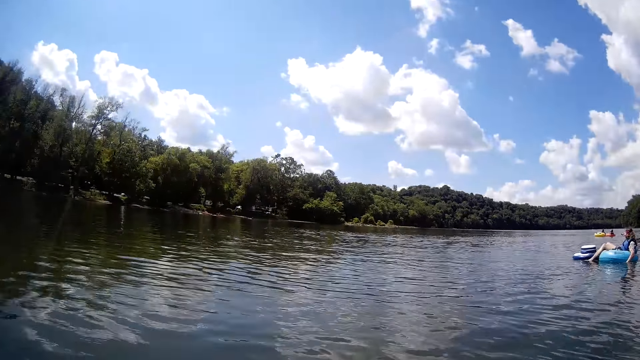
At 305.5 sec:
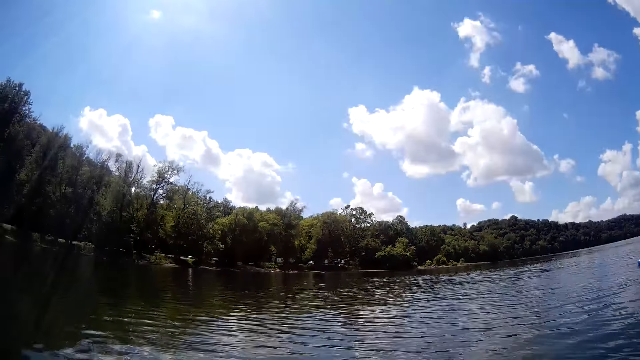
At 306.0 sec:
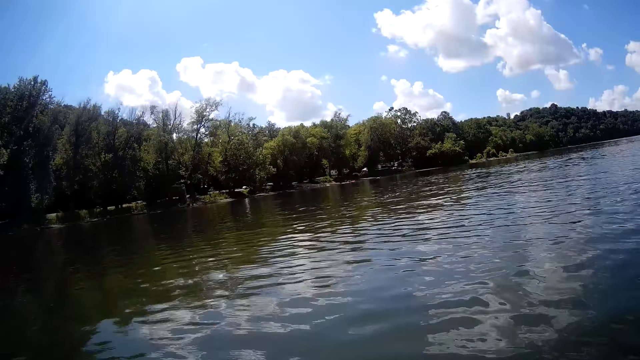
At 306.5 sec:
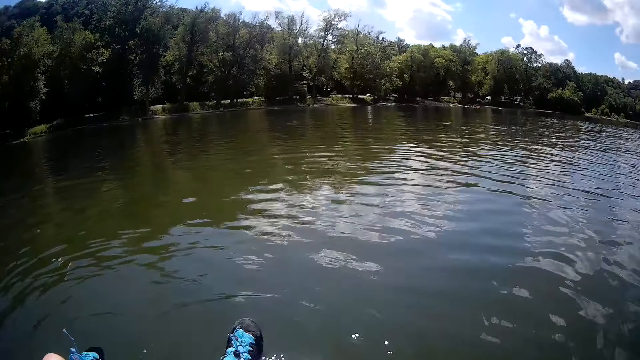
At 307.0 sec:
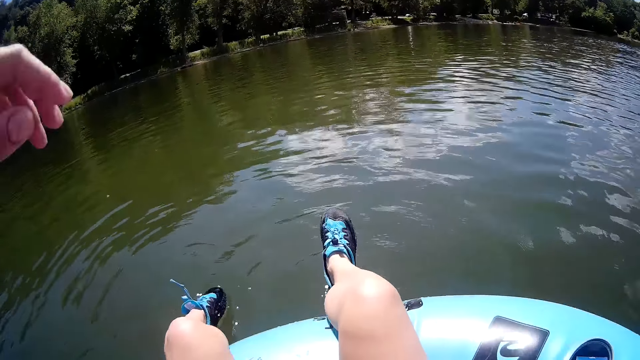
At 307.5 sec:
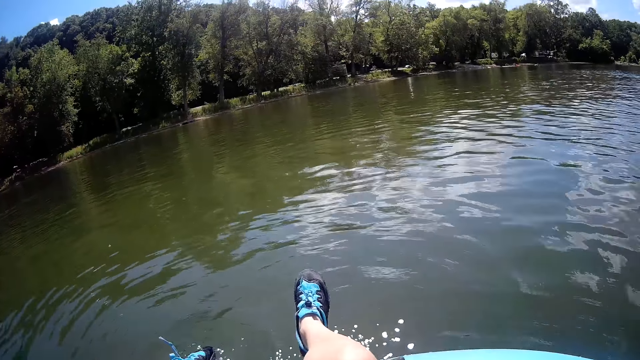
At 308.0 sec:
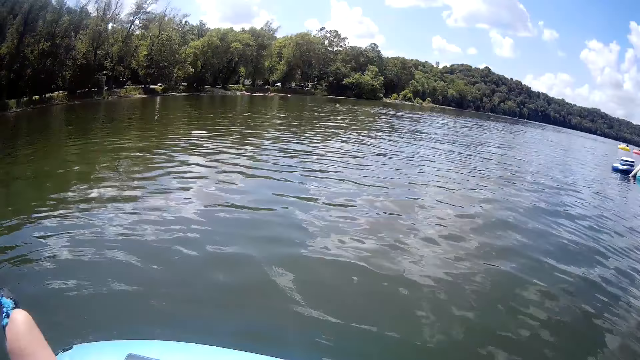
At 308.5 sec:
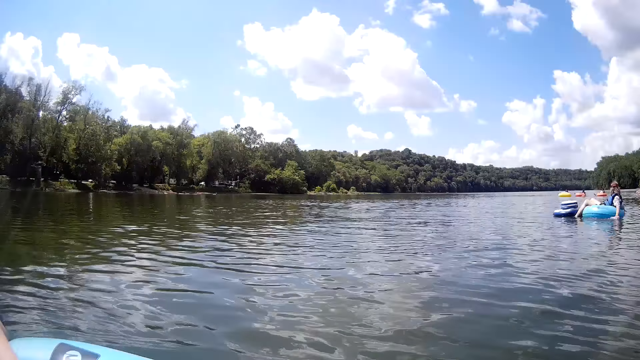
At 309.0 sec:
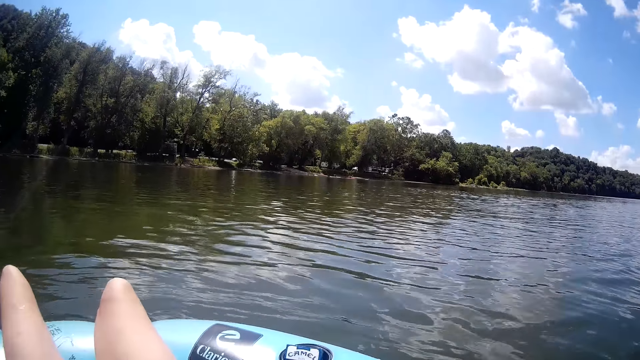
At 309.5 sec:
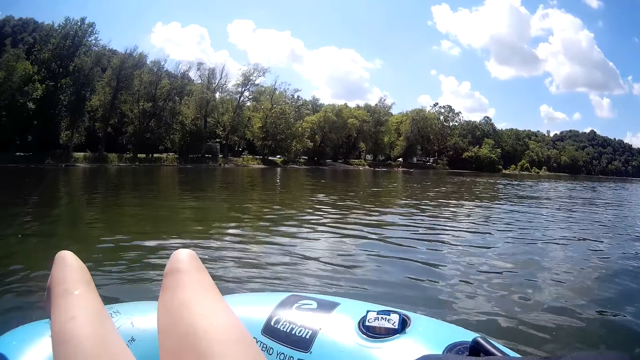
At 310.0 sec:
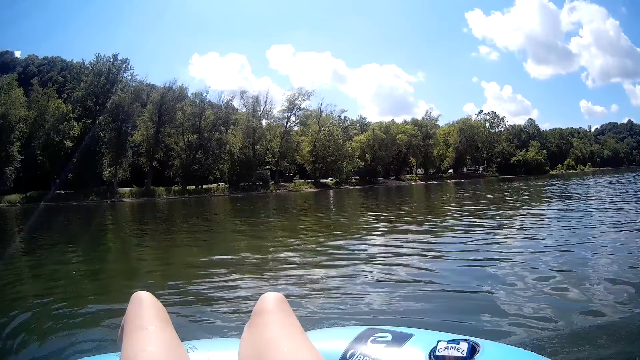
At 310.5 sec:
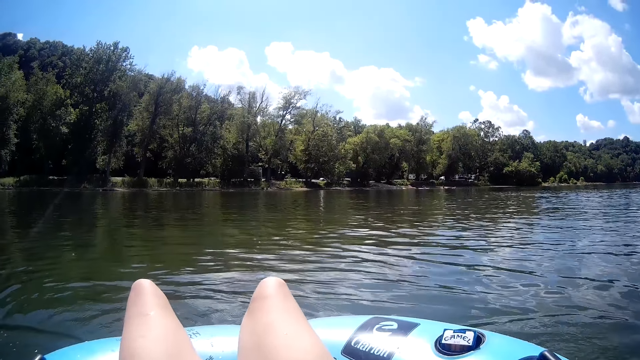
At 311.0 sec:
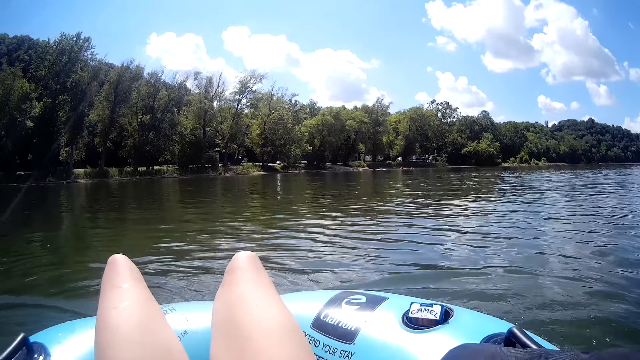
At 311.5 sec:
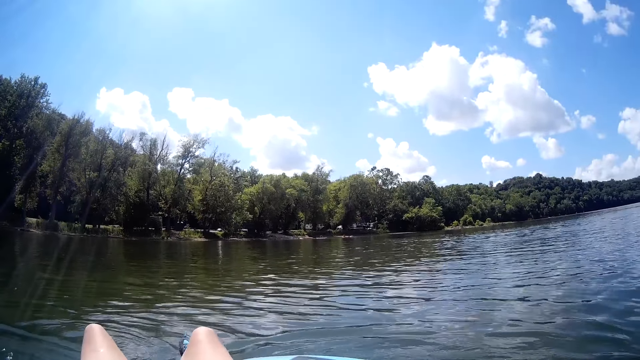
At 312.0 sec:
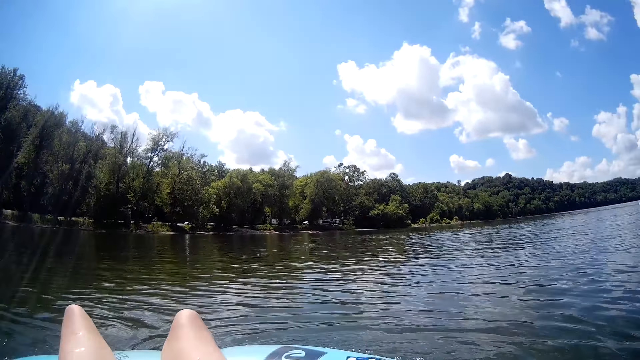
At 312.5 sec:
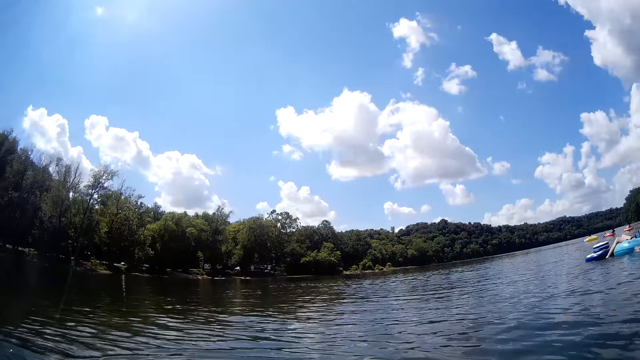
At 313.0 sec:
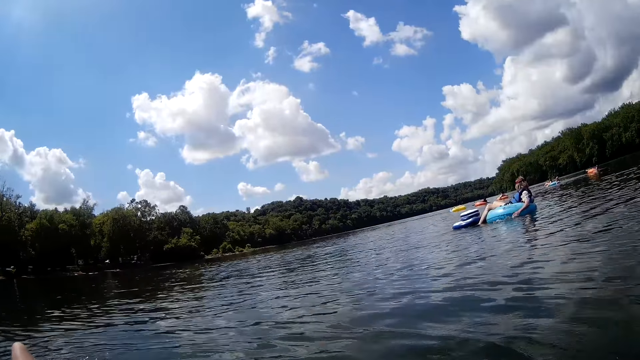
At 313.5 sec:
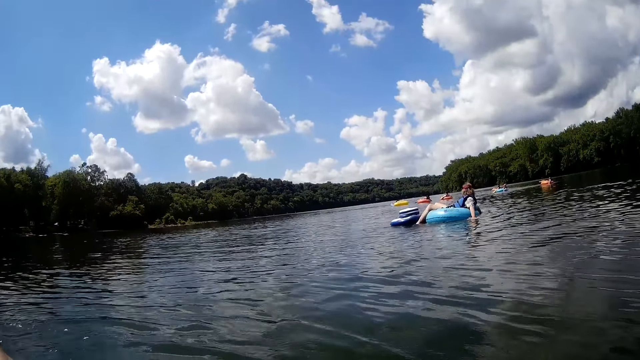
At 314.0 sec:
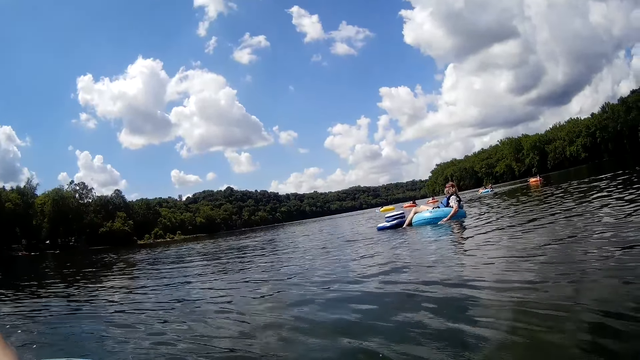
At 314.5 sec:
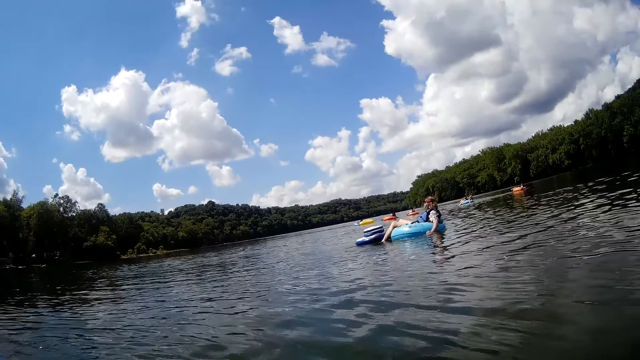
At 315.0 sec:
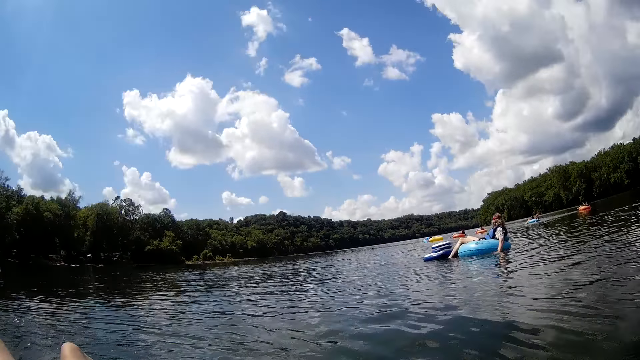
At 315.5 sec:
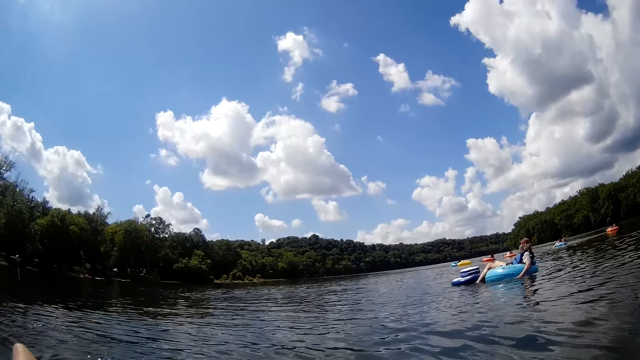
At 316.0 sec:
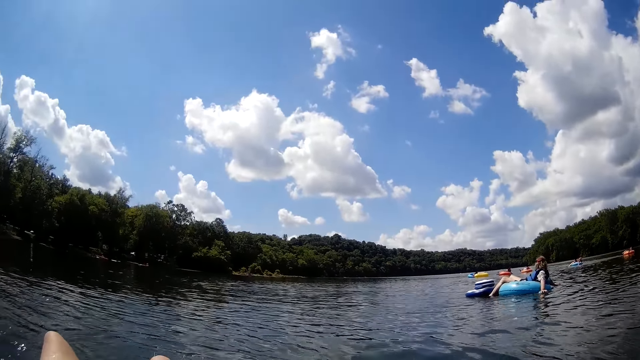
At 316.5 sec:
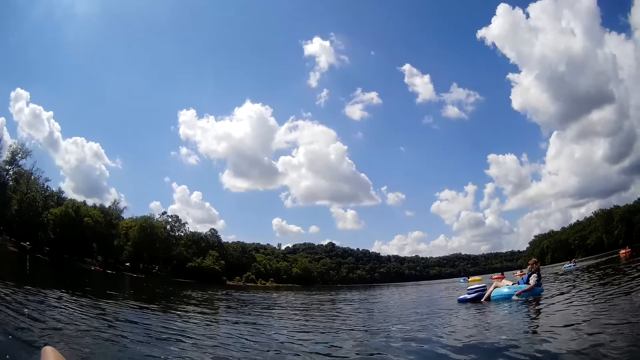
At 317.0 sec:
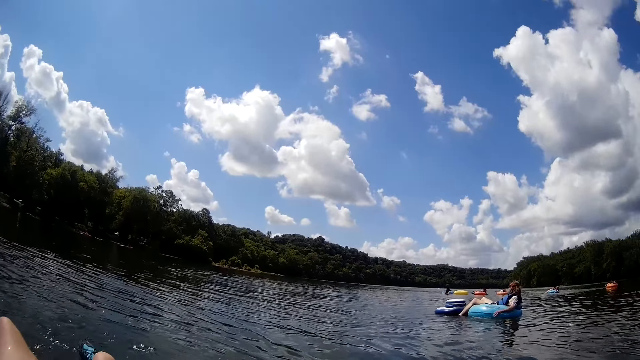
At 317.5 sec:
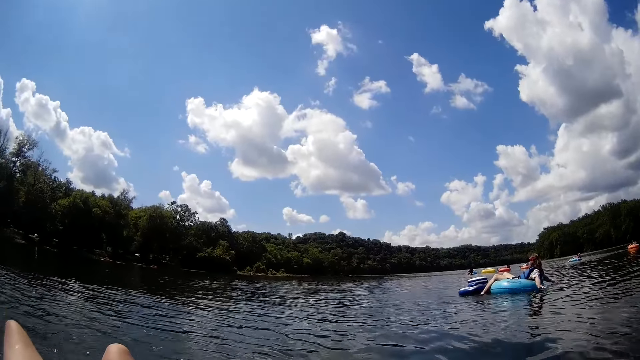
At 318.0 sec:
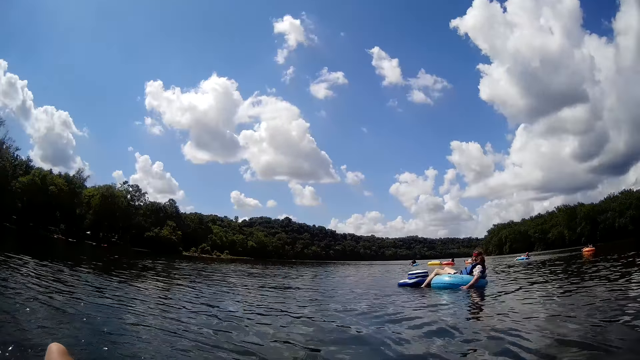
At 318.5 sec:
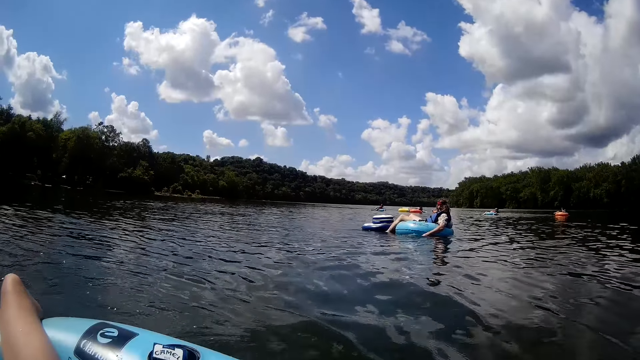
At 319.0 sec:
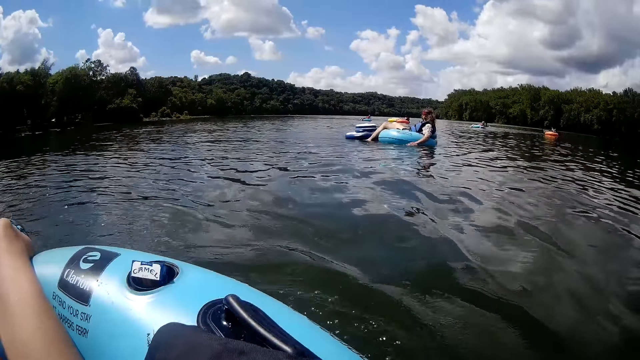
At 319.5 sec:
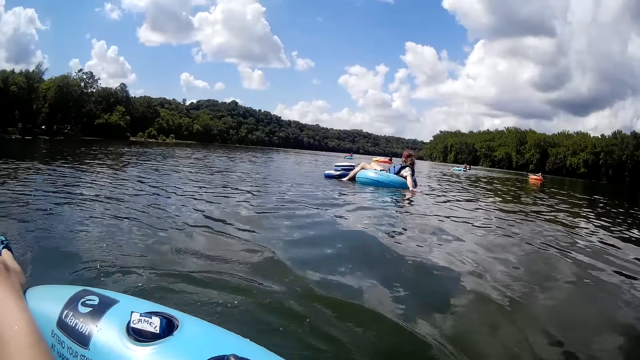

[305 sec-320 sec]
The camera wearer looks around. She does something. The man paddles the water with his left hand. The camera wearer stares at the man. The man paddles the water with both hands. The camera wearer converses with the man.

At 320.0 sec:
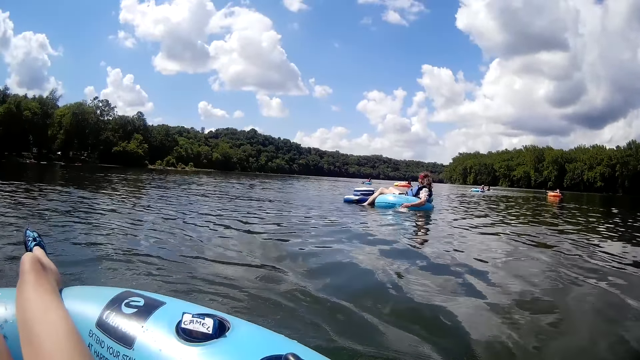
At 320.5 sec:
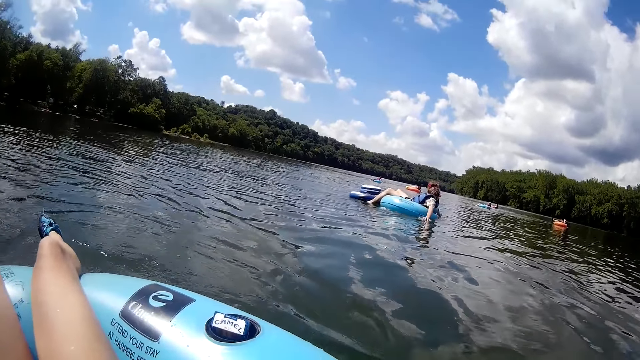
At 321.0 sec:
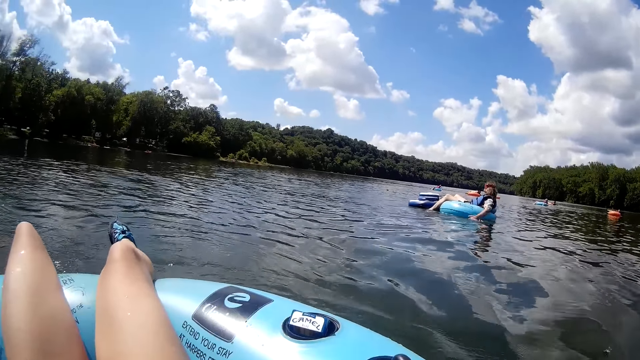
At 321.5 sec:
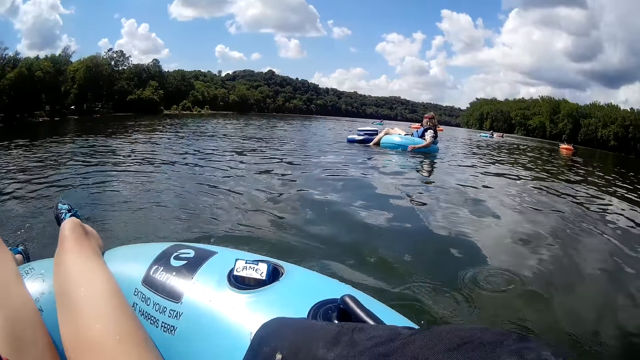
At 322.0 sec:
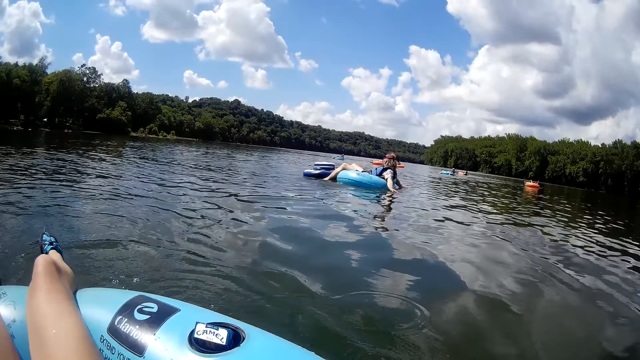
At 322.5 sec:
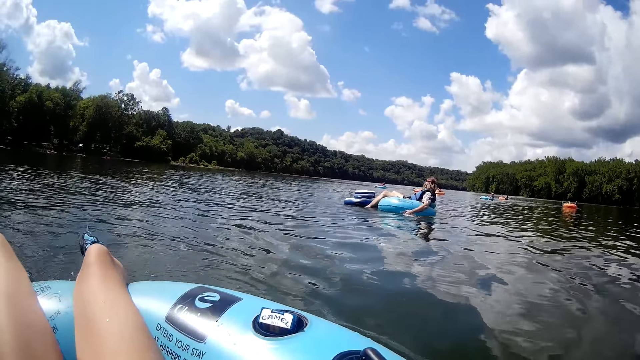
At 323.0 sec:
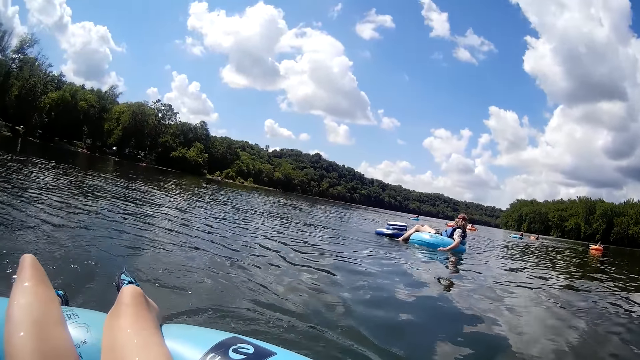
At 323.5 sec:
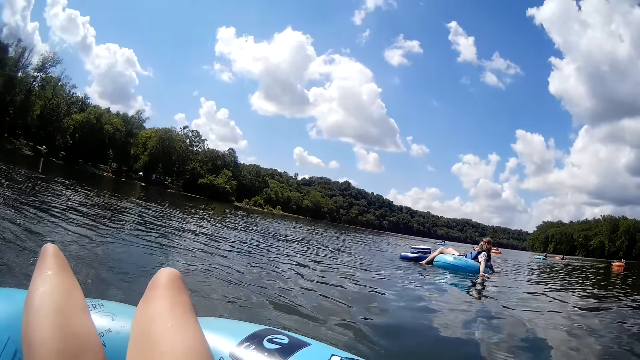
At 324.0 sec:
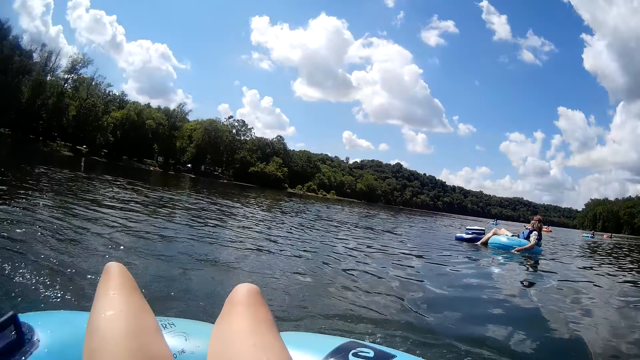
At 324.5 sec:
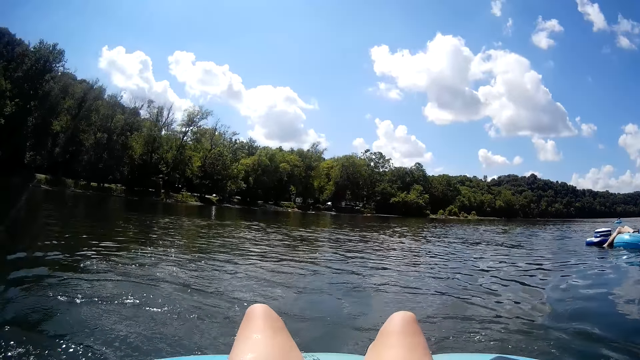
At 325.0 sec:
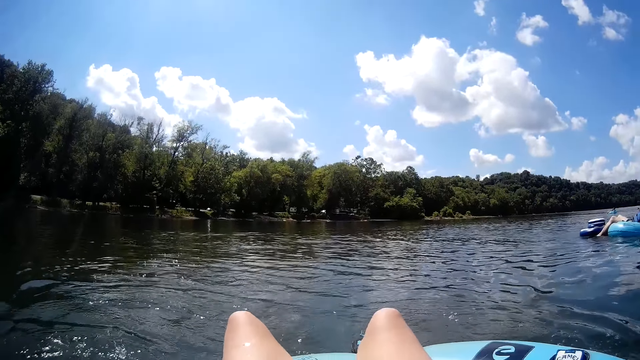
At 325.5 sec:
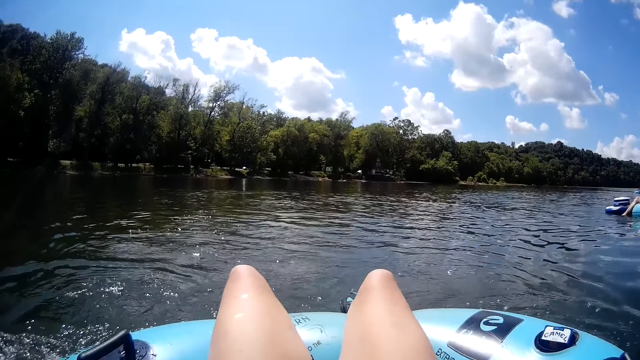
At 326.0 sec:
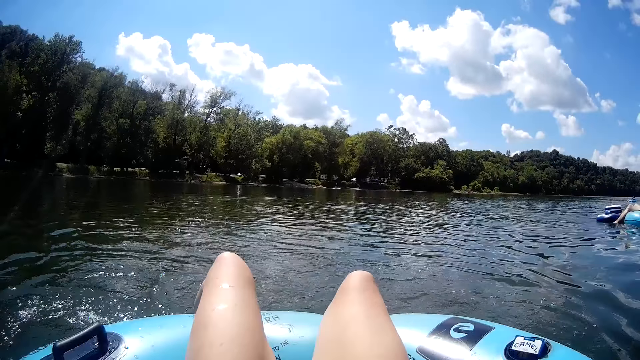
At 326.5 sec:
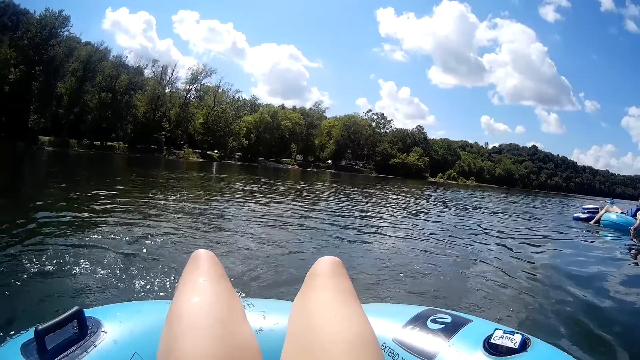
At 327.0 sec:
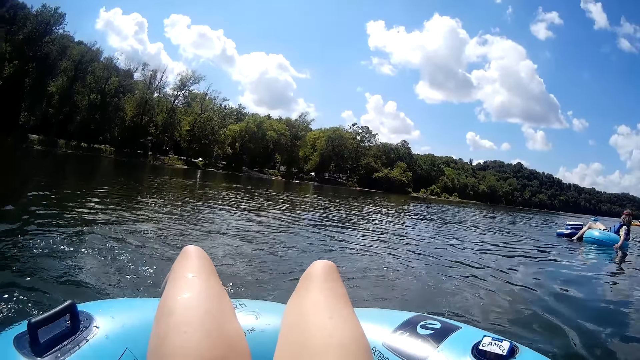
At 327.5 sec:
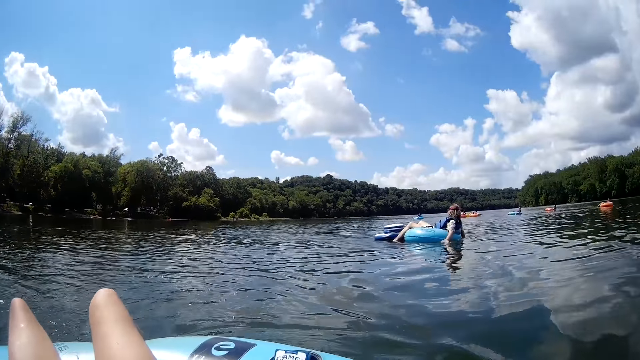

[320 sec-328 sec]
The camera wearer looks around. They move something in the water. They look around.
